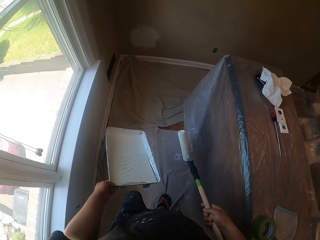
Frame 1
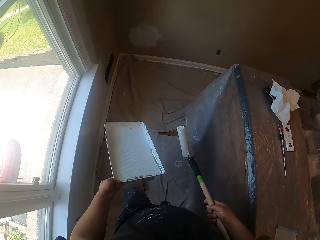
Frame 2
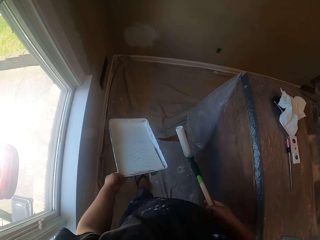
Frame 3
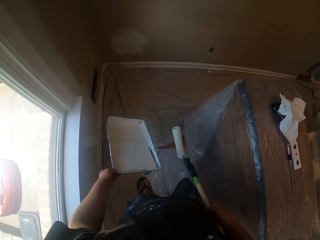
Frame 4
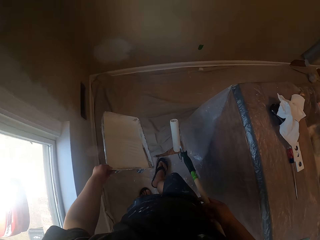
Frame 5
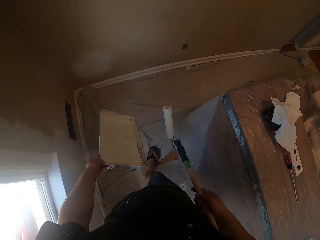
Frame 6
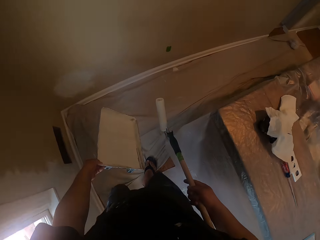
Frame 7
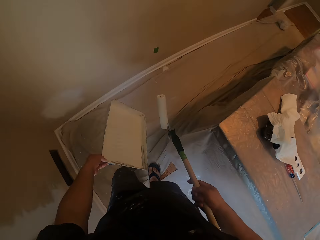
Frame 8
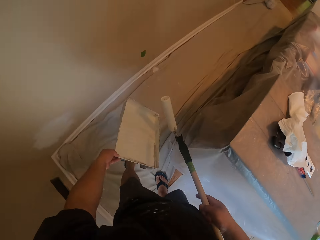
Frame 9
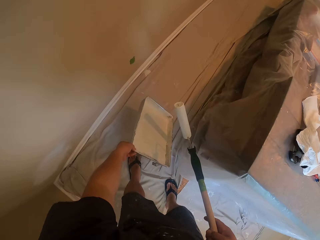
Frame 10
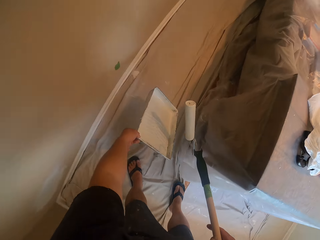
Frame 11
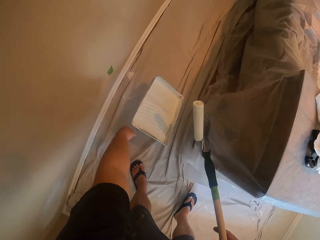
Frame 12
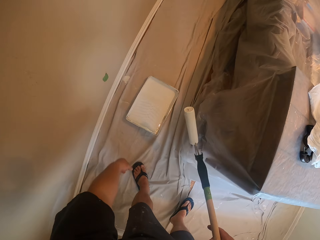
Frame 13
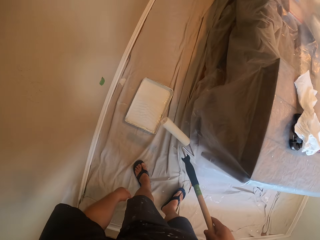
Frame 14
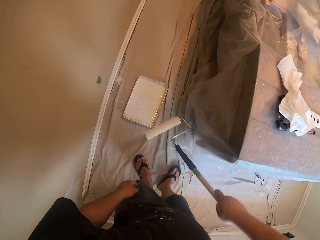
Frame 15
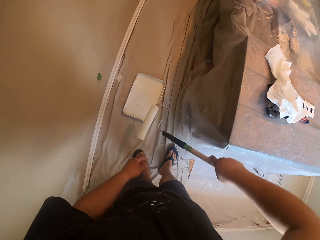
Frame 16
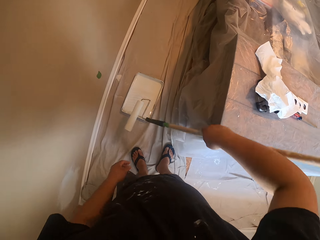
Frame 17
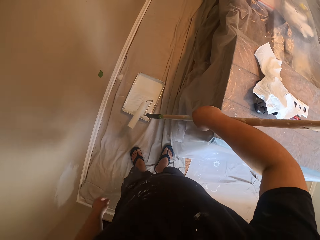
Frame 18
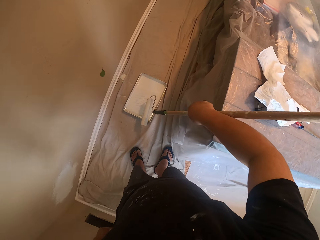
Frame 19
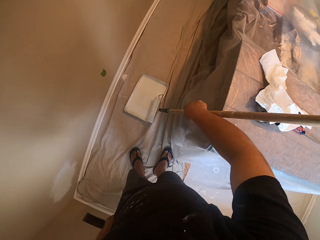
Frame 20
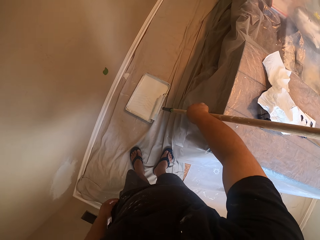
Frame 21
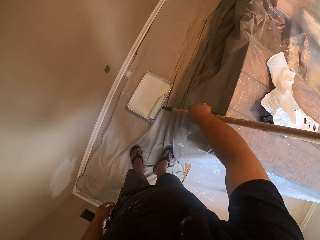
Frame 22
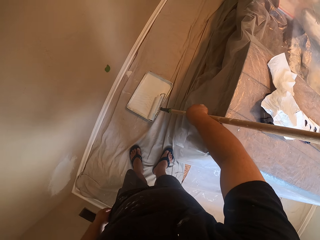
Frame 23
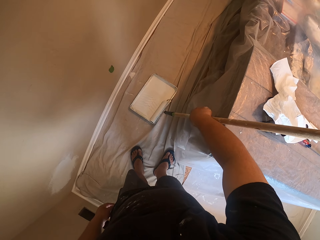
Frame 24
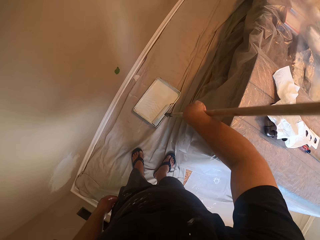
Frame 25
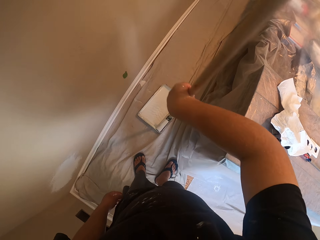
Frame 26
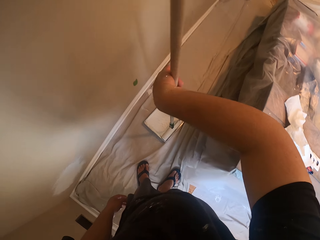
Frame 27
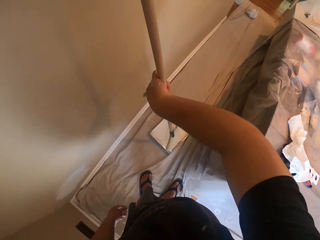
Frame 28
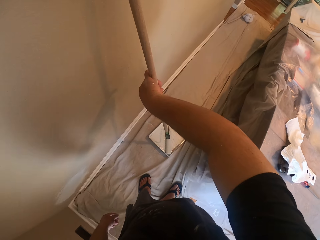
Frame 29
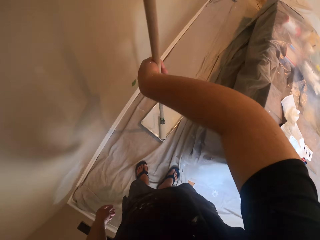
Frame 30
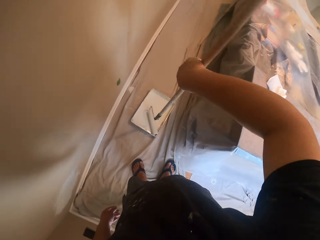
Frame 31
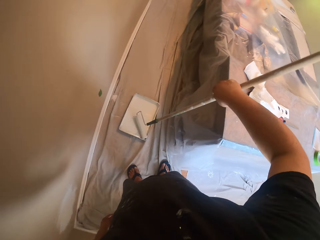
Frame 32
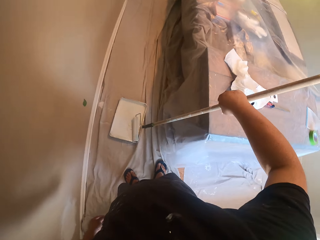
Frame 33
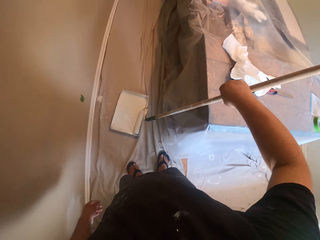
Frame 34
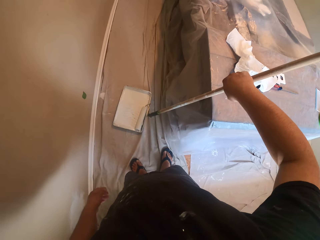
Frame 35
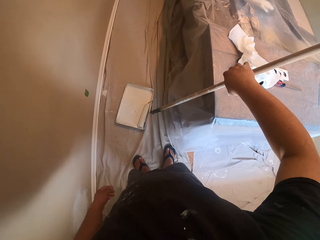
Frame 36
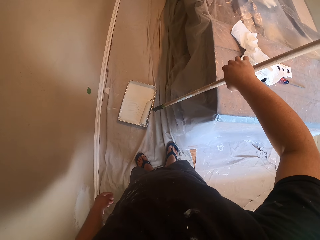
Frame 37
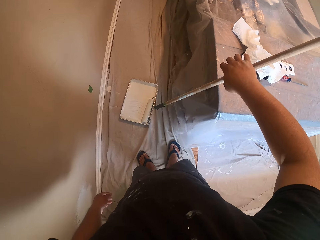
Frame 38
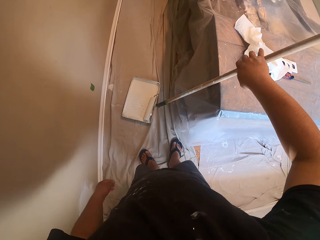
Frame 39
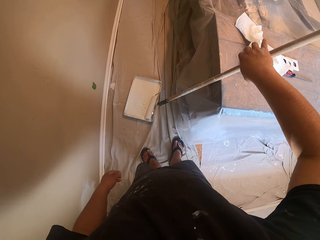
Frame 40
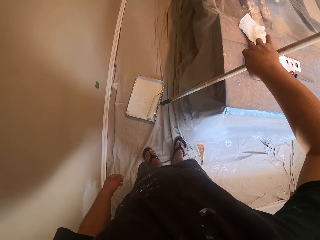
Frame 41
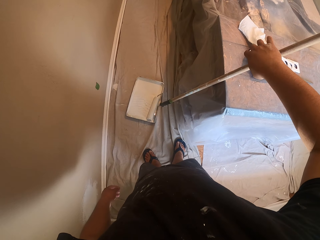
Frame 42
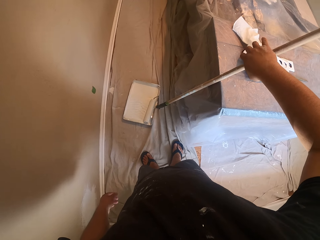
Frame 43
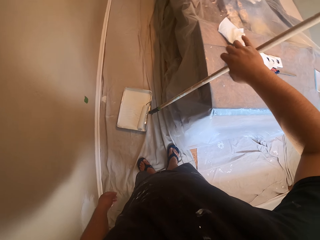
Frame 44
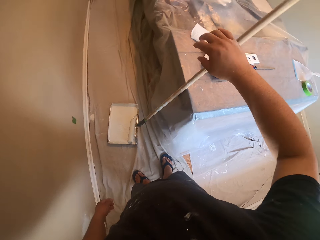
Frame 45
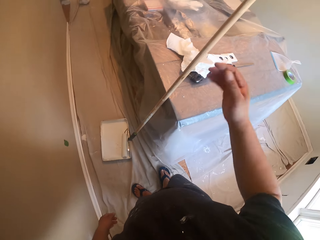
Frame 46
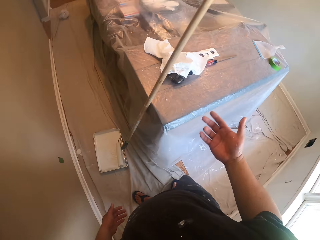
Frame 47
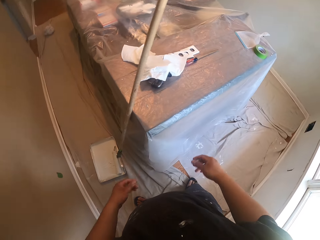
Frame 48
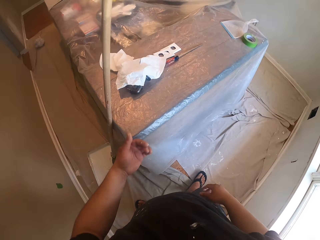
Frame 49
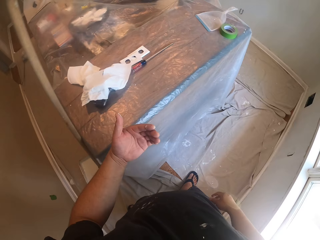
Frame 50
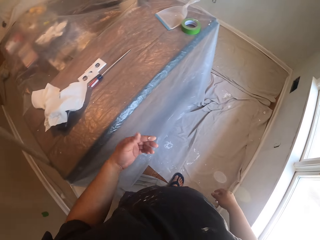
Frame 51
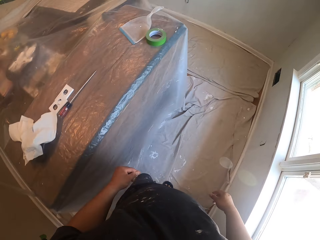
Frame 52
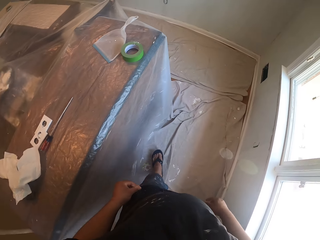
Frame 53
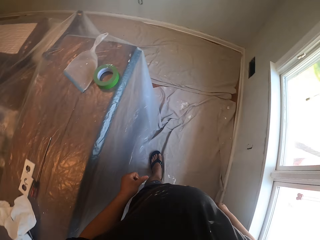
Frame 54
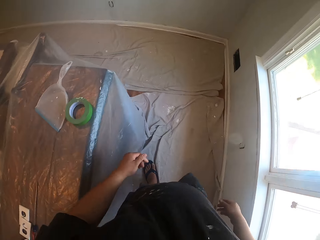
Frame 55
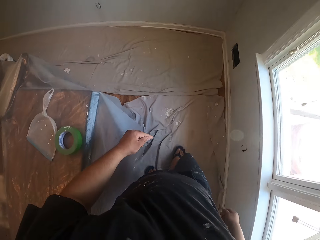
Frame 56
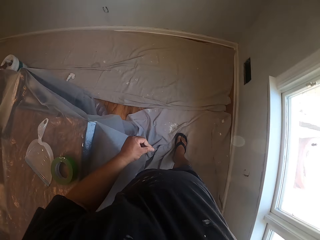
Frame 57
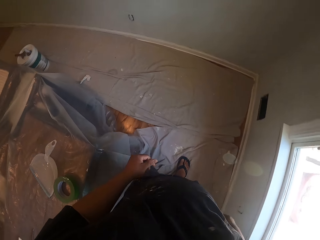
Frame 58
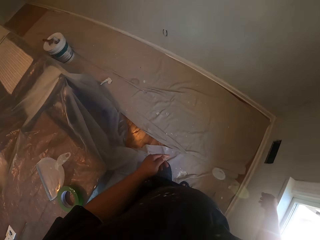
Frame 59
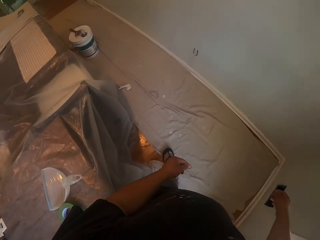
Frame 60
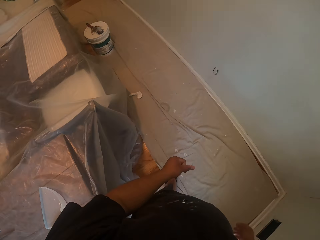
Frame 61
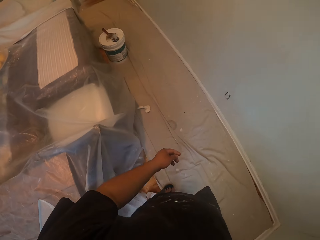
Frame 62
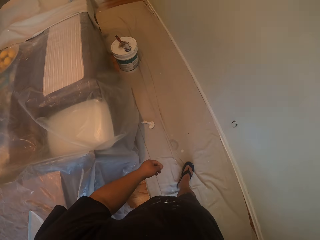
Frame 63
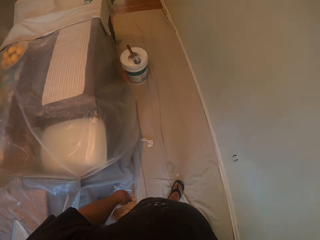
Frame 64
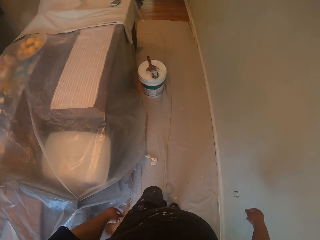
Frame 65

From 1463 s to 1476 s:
The camera wearer drops the paint container on another part of the room. They put the roller brush into the paint container. They rest the handle of the roller brush on a table. They walk toward the paint bucket. They walk around the room.

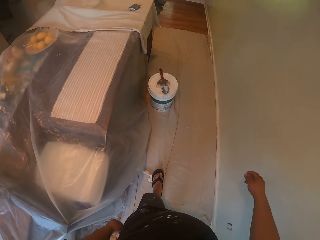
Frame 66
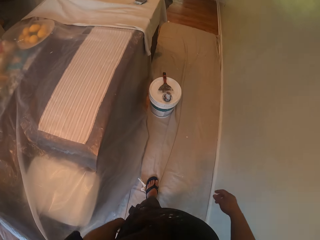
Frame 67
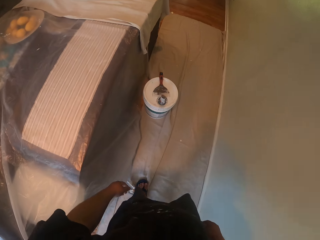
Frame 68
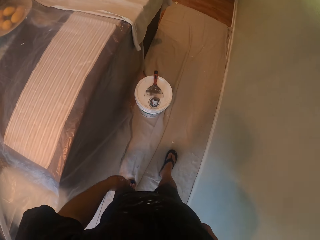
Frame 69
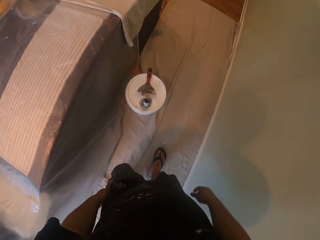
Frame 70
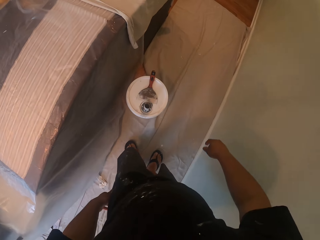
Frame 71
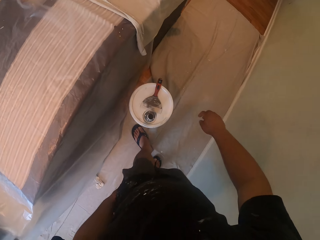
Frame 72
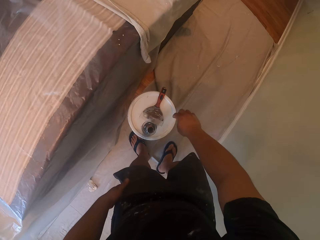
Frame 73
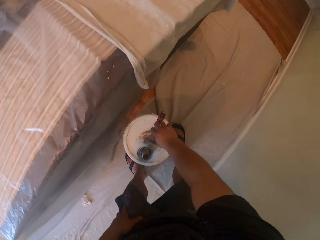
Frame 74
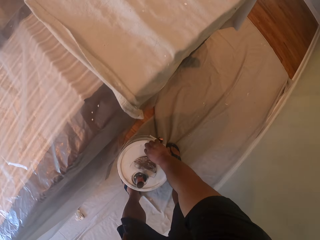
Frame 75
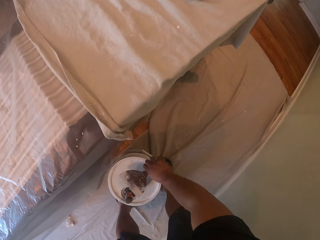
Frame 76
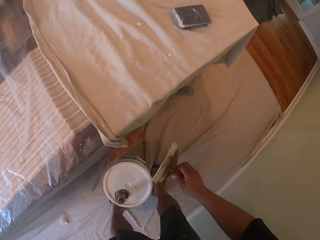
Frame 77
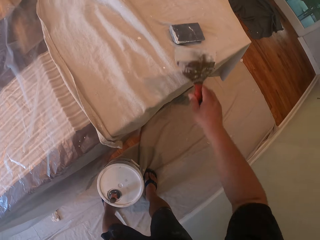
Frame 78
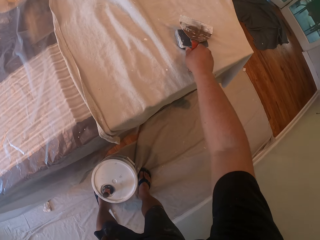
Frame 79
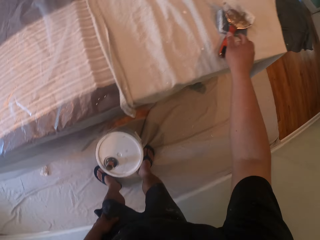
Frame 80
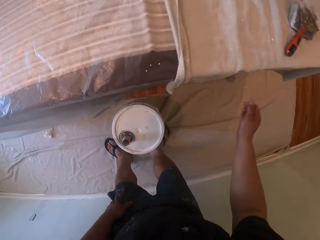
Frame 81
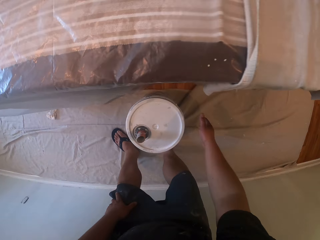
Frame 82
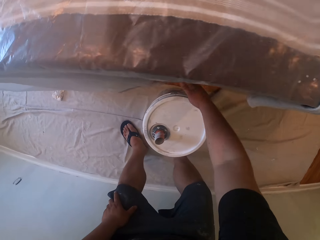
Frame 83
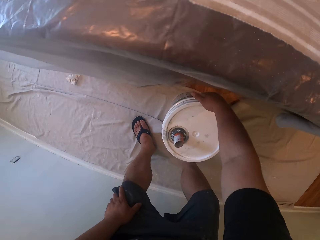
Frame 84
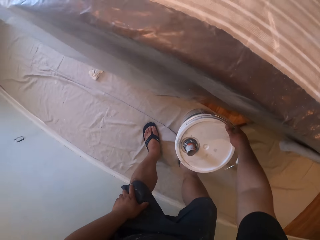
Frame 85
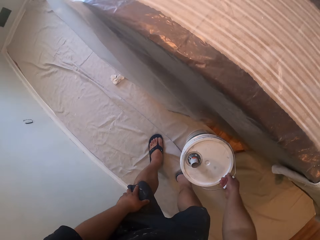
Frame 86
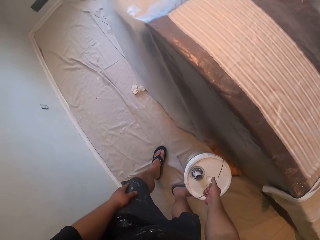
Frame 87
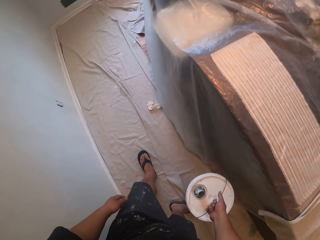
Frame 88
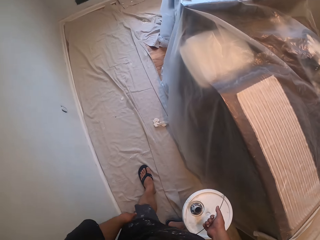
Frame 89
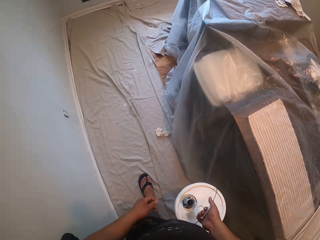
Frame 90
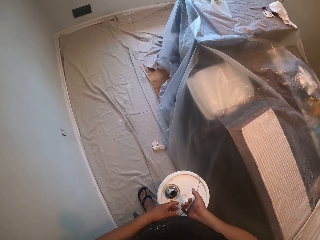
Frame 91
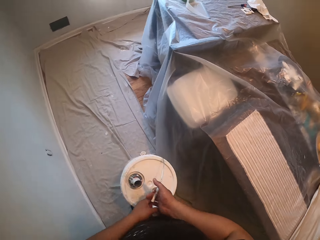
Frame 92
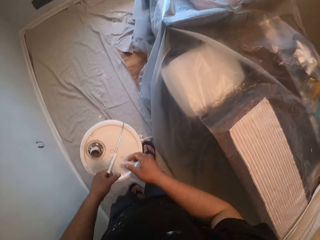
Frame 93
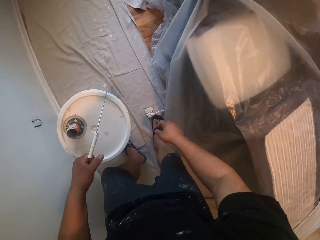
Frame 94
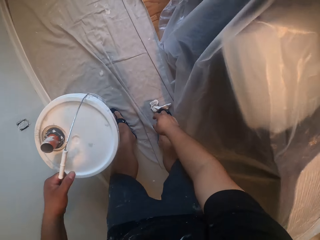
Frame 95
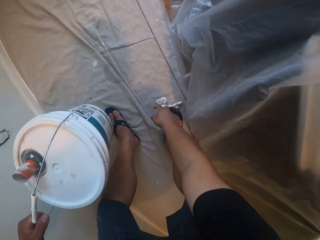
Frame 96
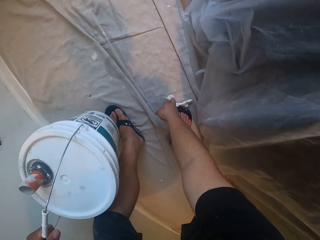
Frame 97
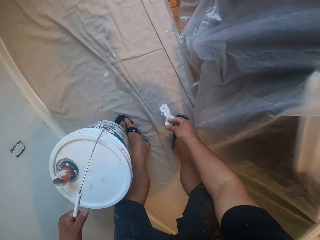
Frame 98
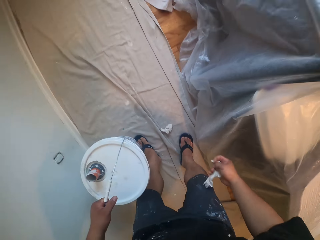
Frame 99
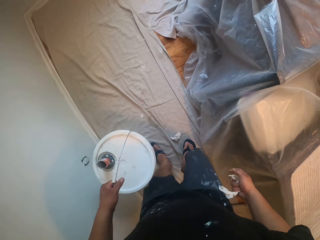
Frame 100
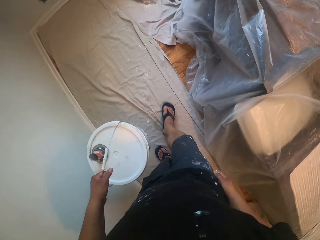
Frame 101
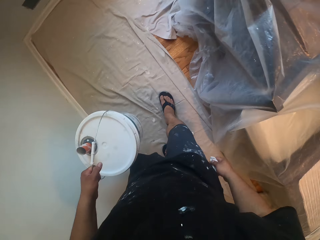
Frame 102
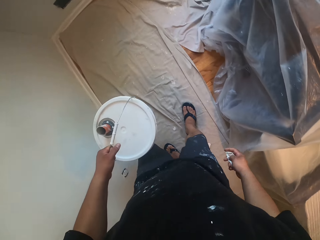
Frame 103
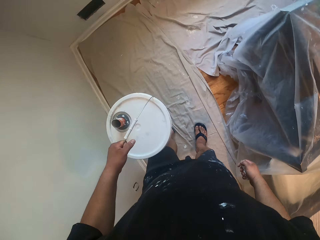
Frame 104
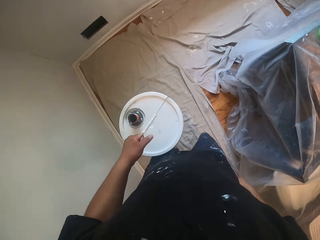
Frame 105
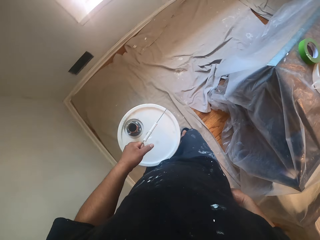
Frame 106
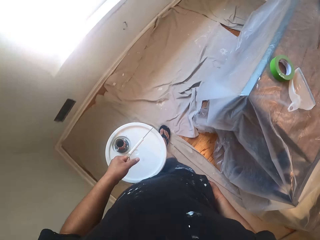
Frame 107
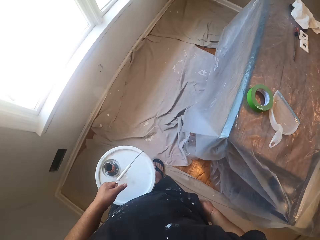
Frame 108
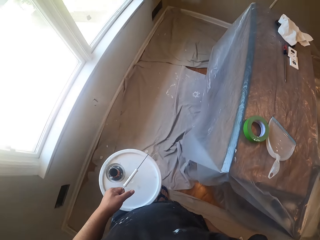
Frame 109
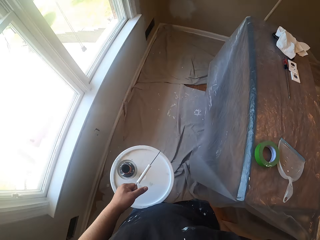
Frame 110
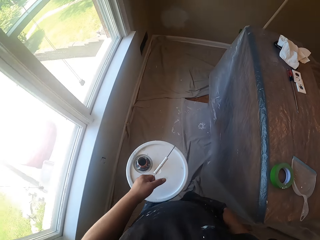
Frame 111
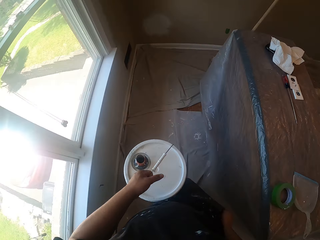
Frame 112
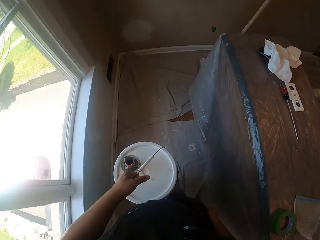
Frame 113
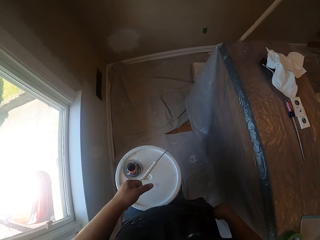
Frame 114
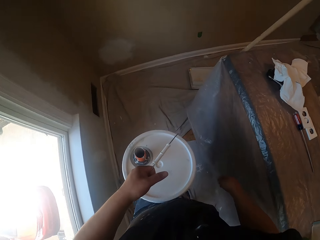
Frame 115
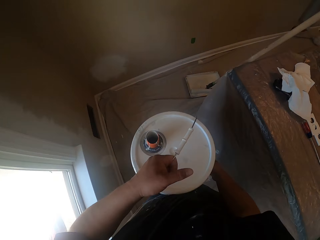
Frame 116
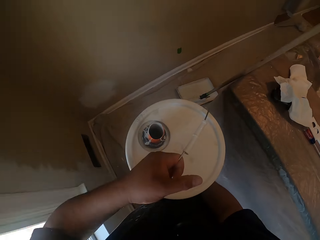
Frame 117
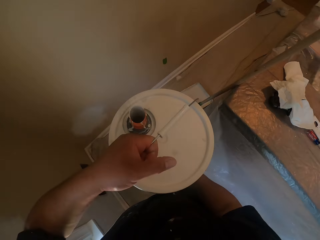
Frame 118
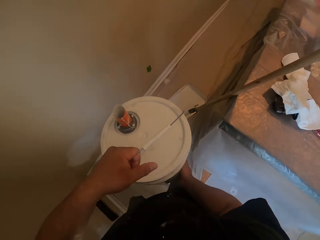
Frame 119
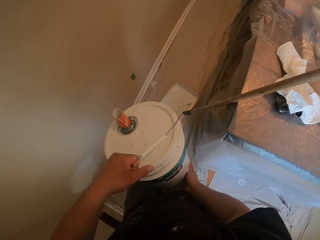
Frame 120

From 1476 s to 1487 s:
The camera wearer picks up a paint brush from the top of a paint bucket. They drop the paint brush on top of a table. They carry the paint bucket by its handle. They pick up the paint brush. They pick up a piece of tissue from the floor. They walk toward the paint can. They move the bucket around the room.
